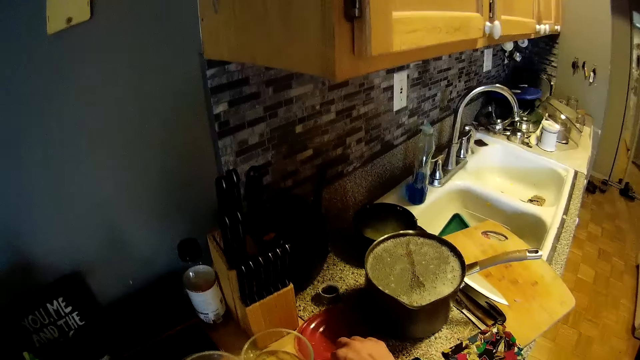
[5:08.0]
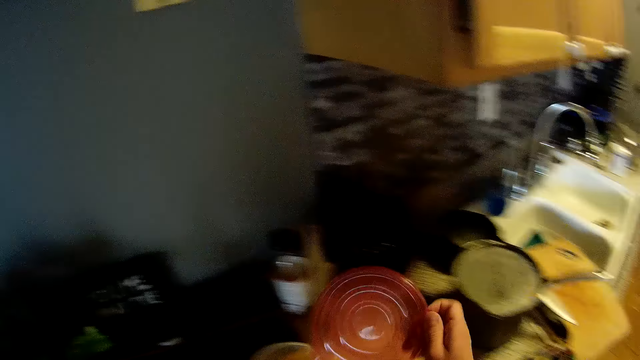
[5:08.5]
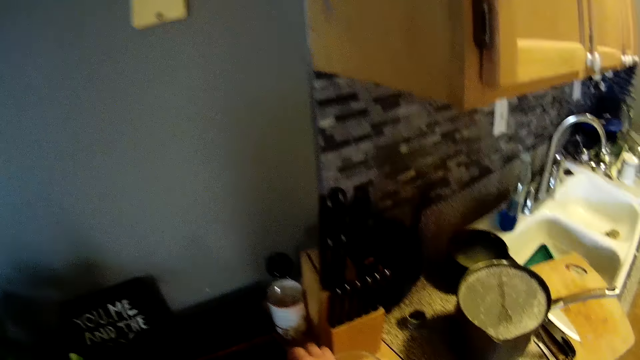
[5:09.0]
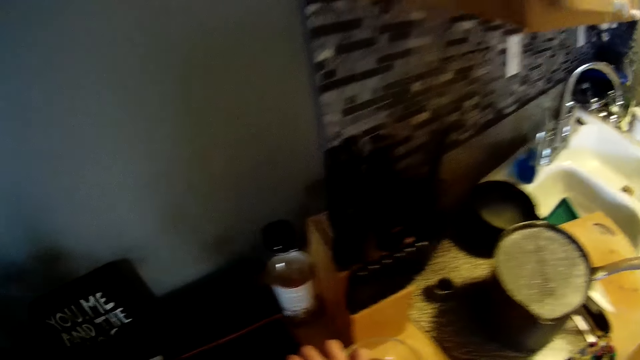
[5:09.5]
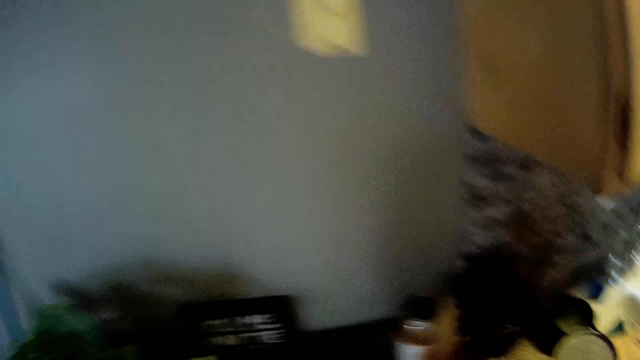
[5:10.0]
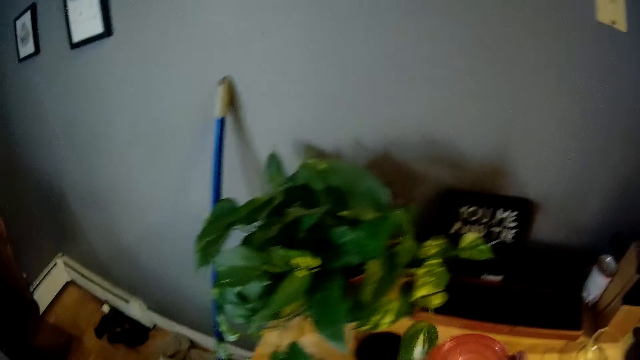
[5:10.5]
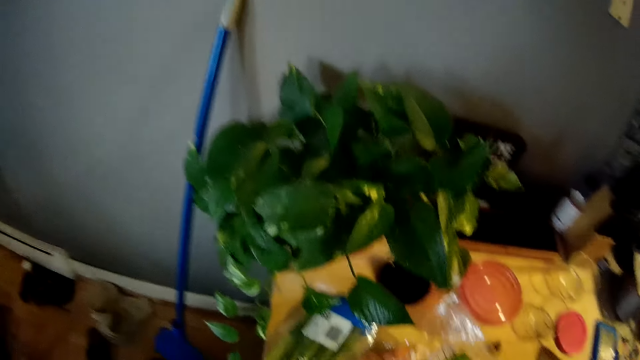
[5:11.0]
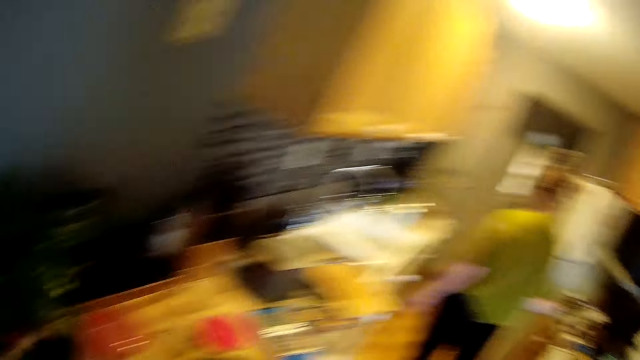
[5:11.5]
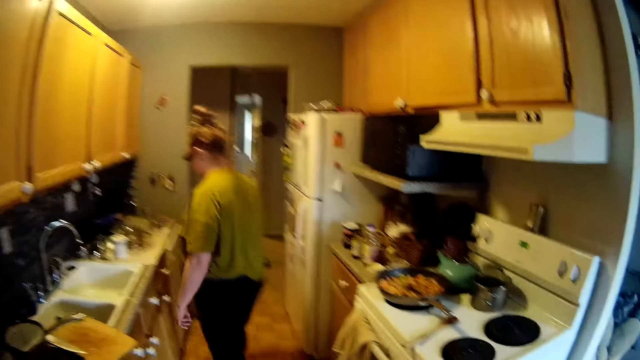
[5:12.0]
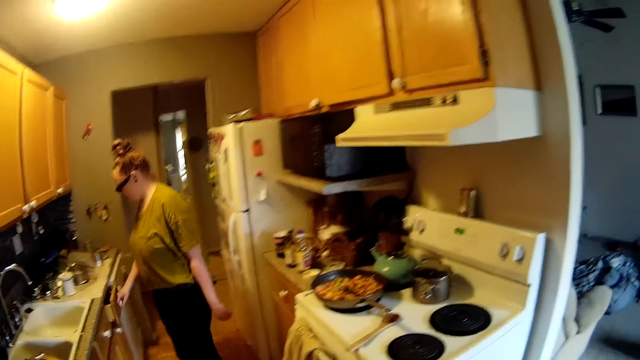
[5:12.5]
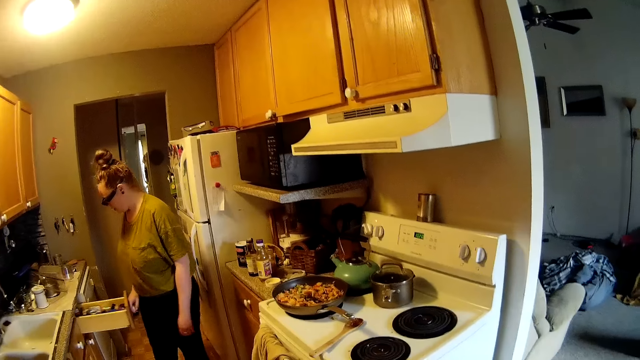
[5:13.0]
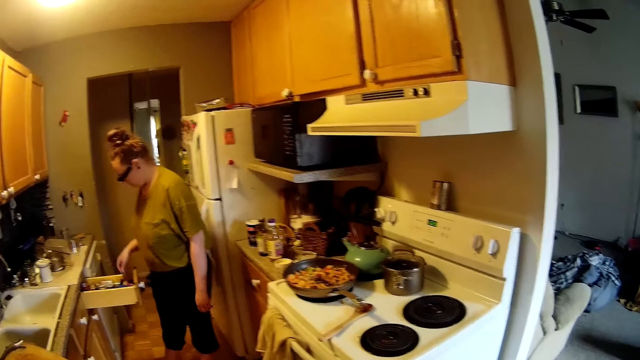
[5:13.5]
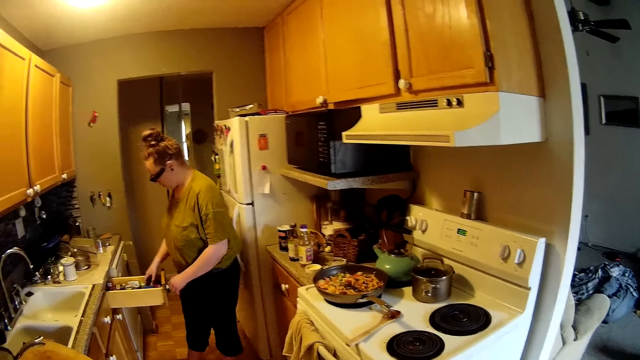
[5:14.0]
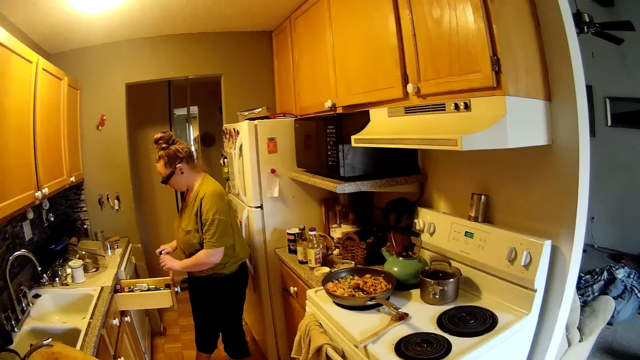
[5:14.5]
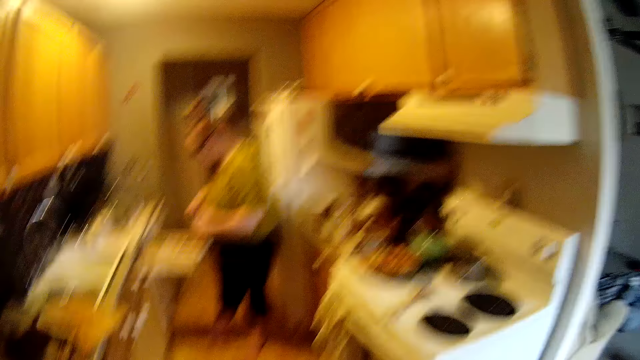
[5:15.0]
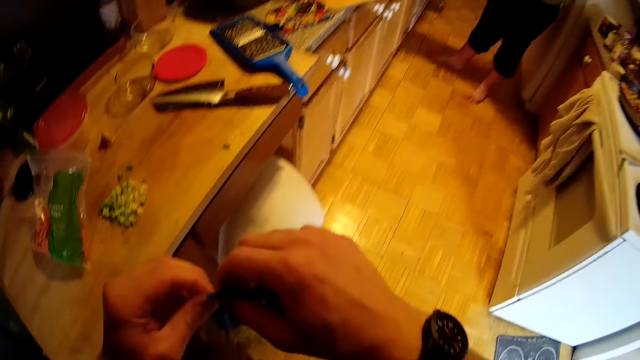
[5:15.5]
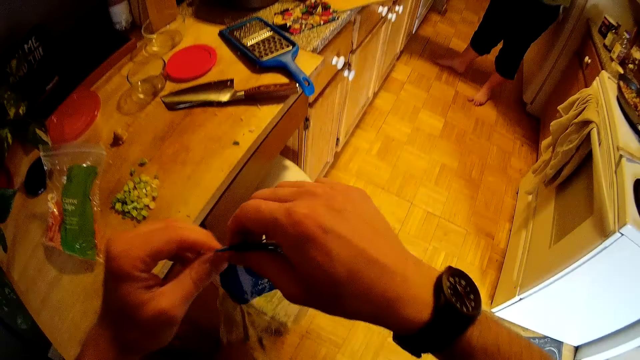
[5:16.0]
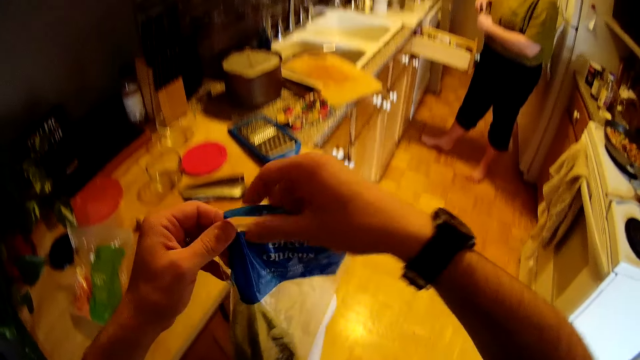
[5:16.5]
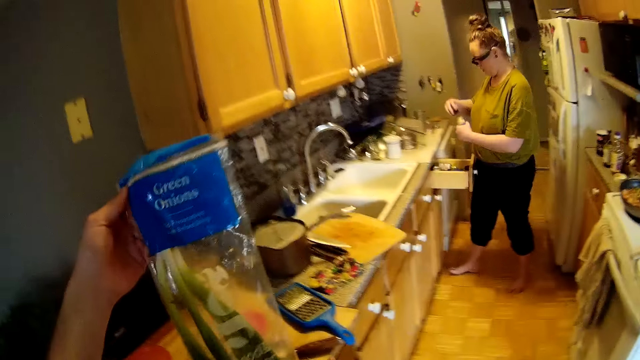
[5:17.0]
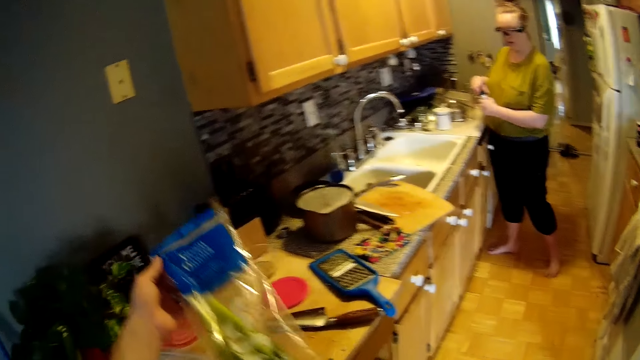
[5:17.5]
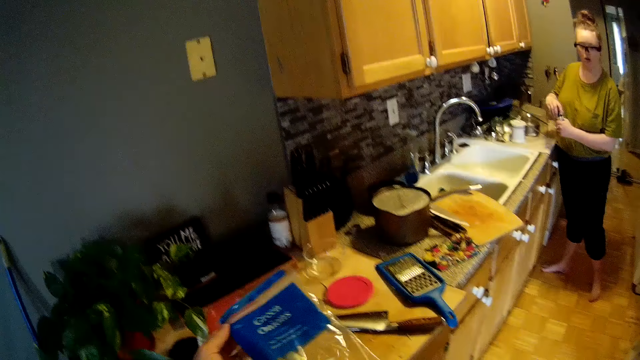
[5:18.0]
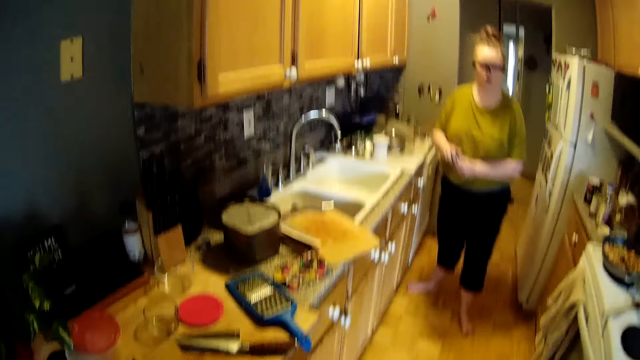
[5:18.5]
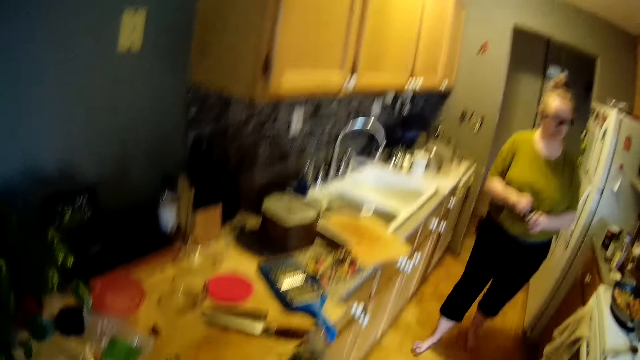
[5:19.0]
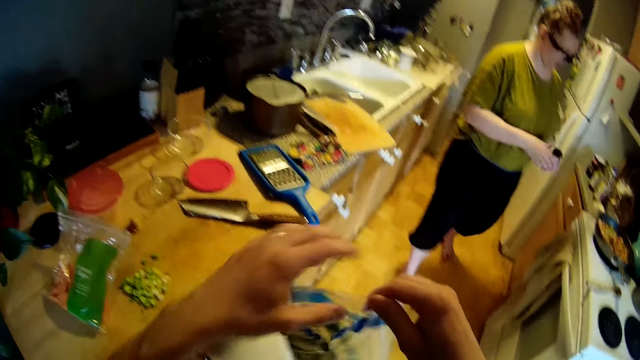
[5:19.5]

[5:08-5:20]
The camera wearer picks up a lid from the countertop with his right hand. He covers a bowl on the countertop with the lid in his right hand. He places the bowl in his right hand on the countertop. The woman opens a drawer with her right hand. The woman picks a container from the drawer with her right hand. The woman opens the container with her right hand. The camera wearer holds a plastic bag in both his hands.

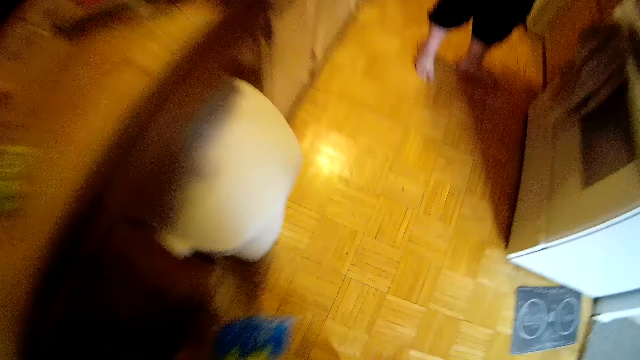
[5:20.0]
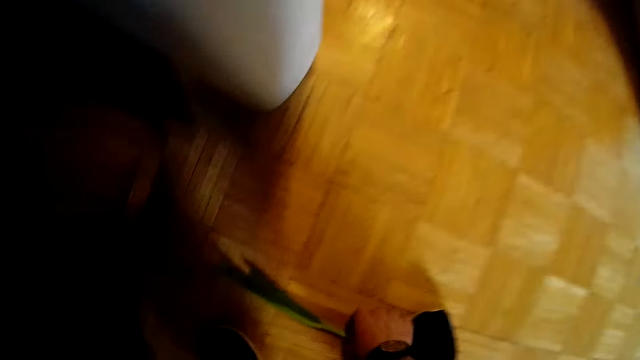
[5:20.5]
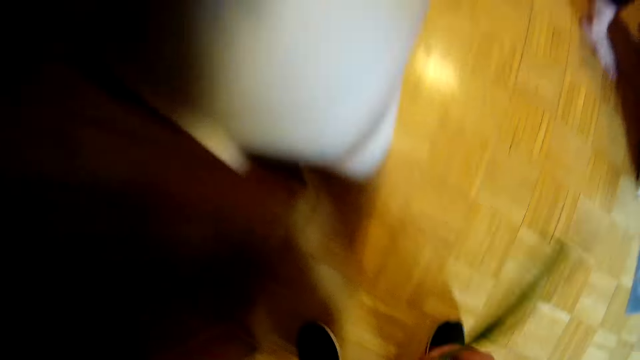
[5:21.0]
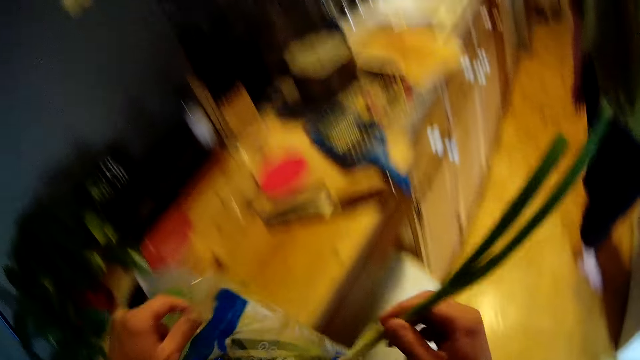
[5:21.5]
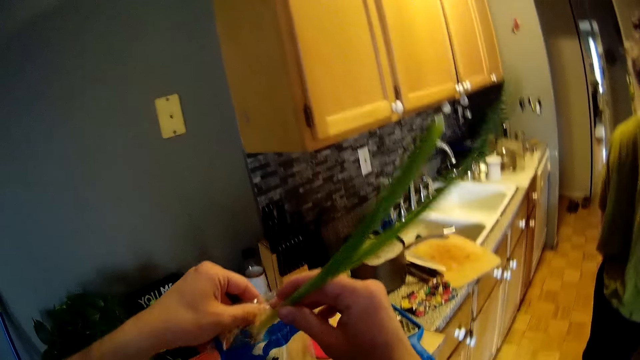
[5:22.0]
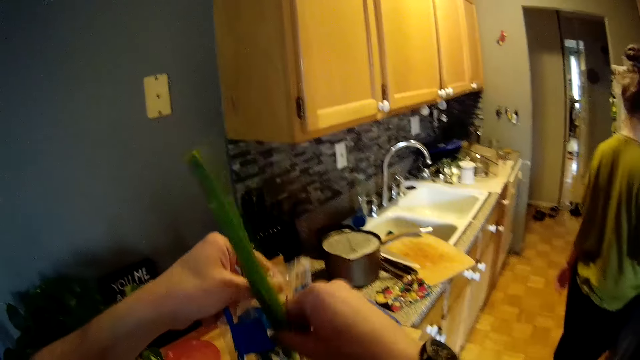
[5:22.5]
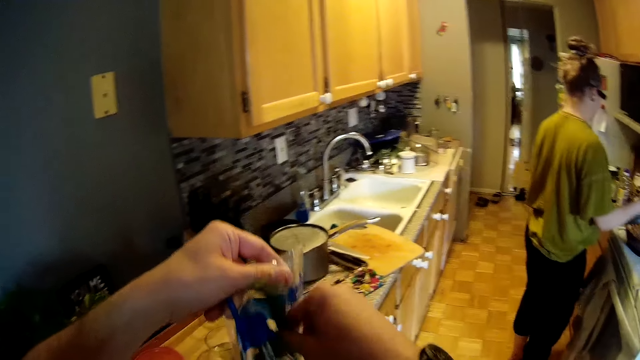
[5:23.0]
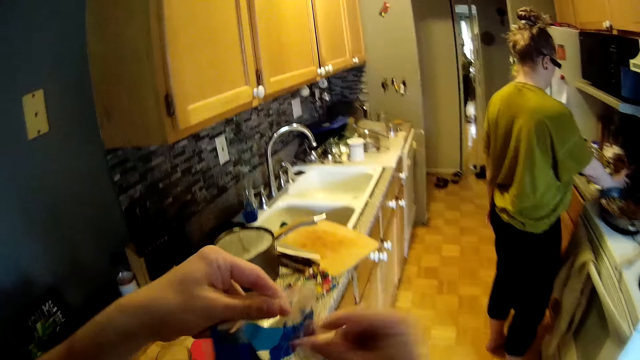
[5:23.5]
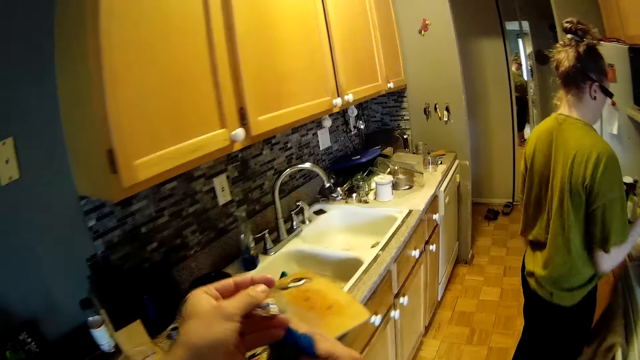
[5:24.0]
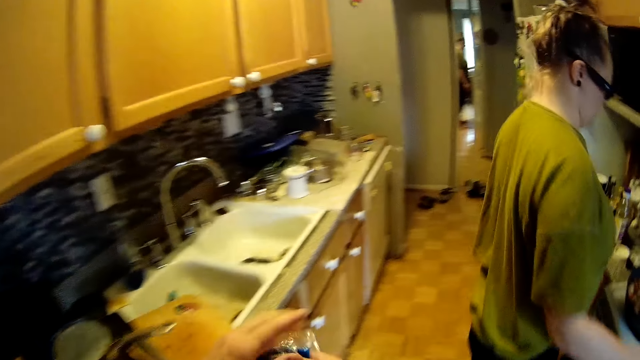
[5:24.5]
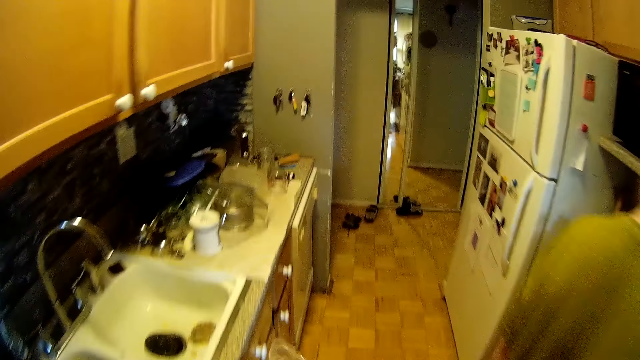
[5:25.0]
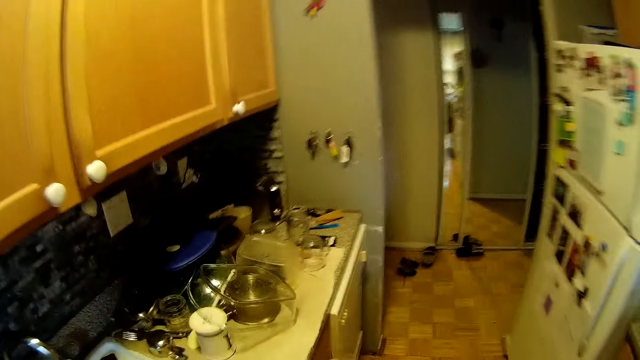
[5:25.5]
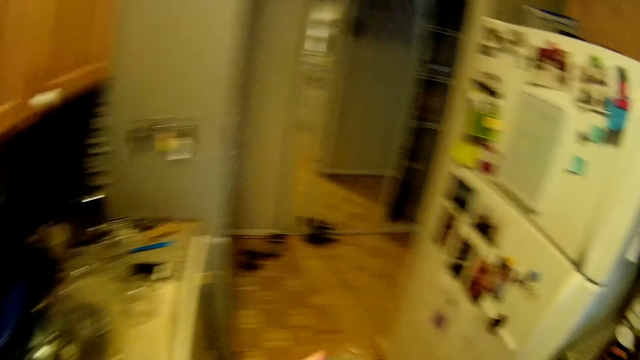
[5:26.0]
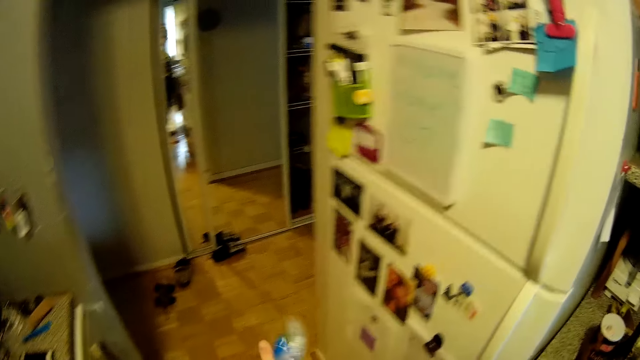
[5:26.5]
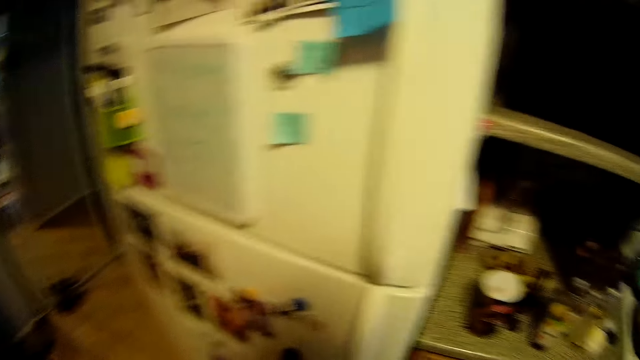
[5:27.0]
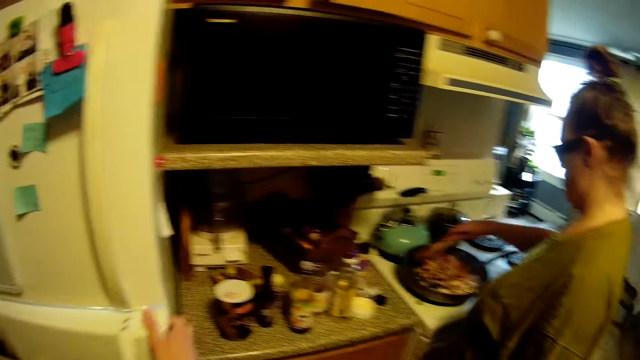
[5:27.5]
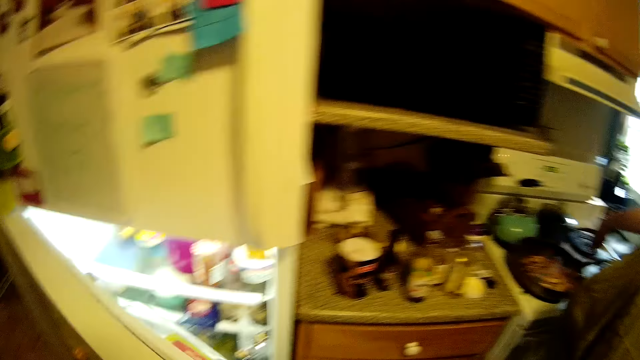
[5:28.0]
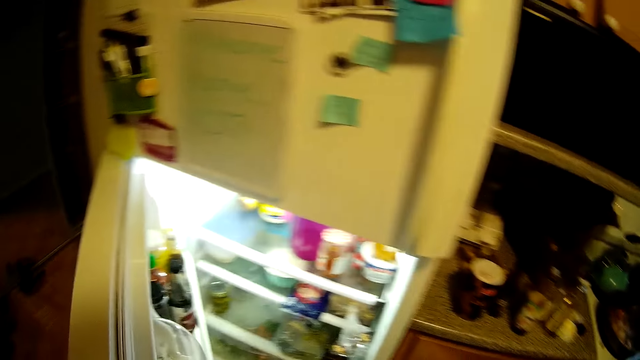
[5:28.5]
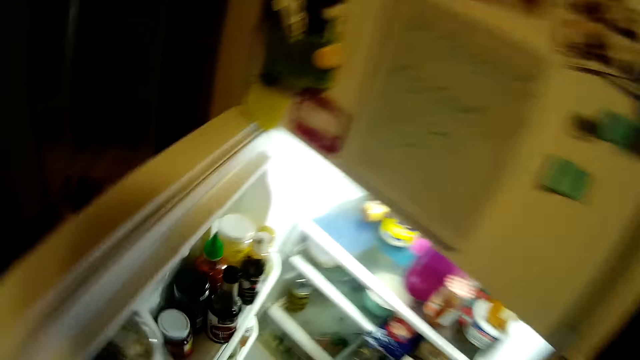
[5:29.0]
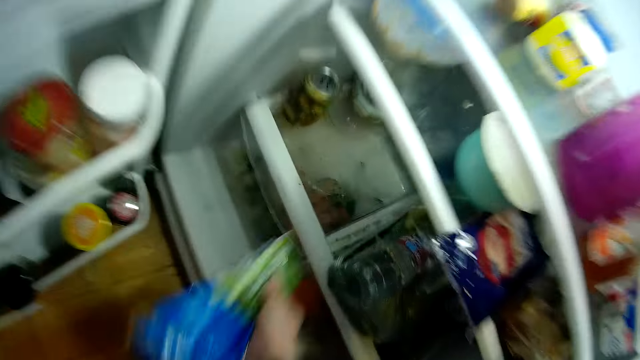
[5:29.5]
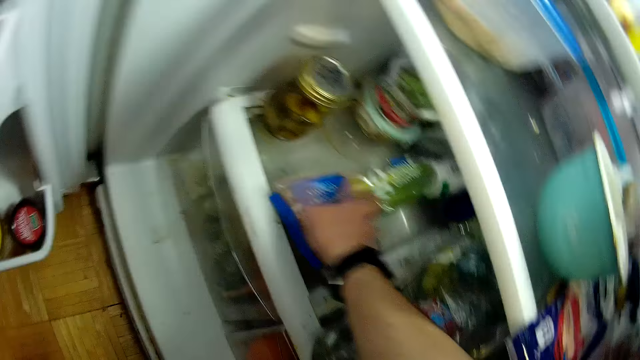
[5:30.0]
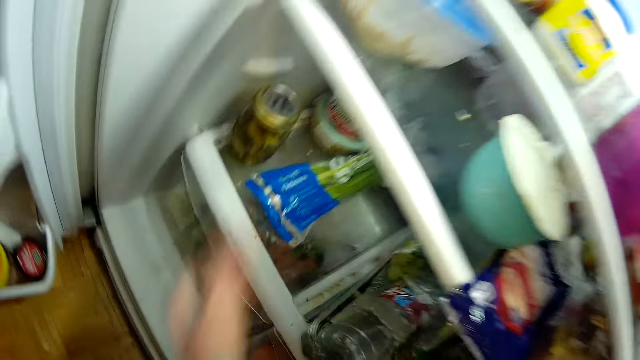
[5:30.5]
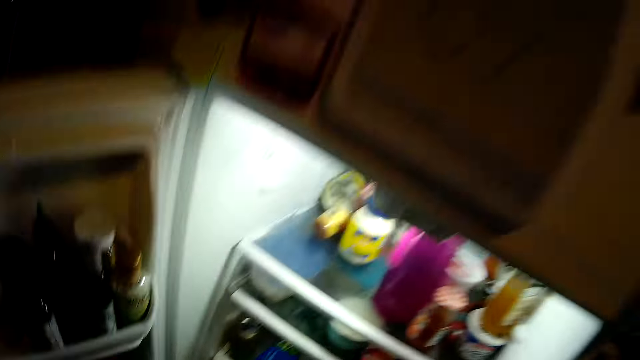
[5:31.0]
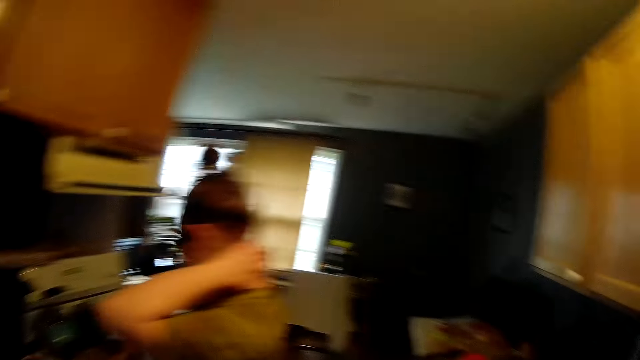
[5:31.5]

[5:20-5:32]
The camera wearer picks a spring onion from the floor with his right hand. He places the spring onion in his right hand into the plastic bag in his left hand. He wraps the plastic bag with both his hands. The woman stirs food in the pan on the cooker with the spoon in her right hand. The camera wearer opens the refrigerator with his right hand. He places the plastic bag in his right hand into the refrigerator.
